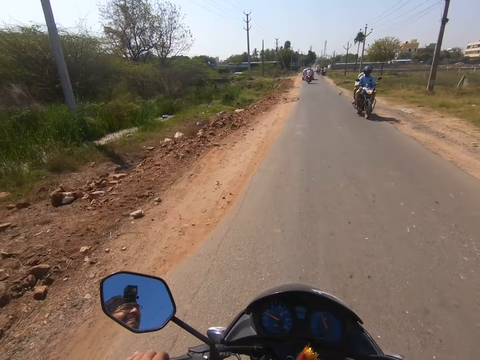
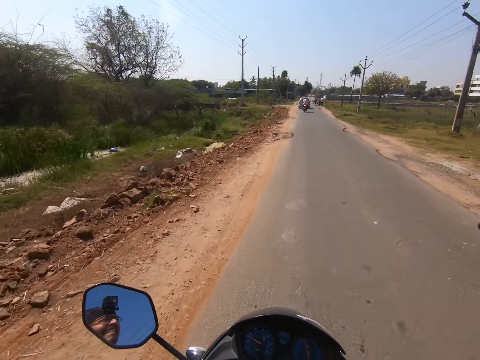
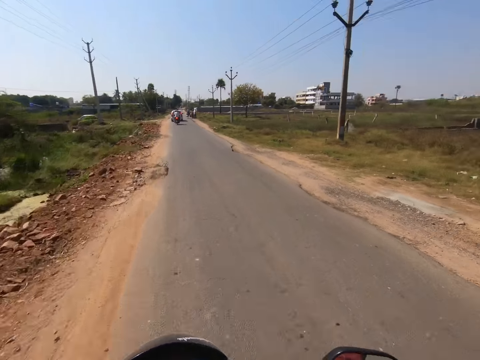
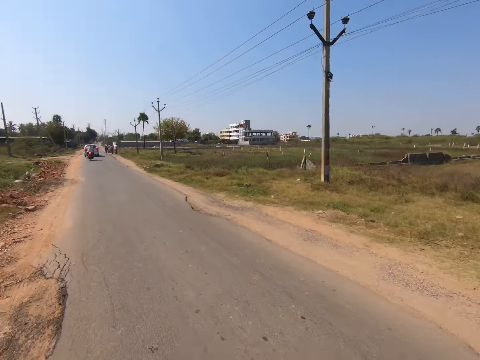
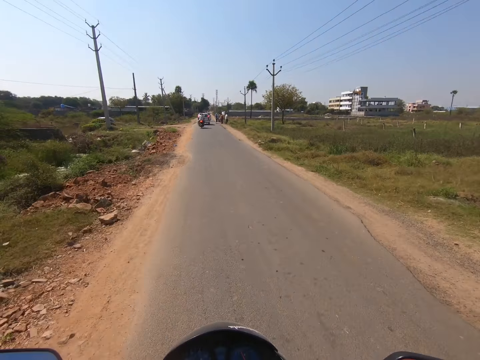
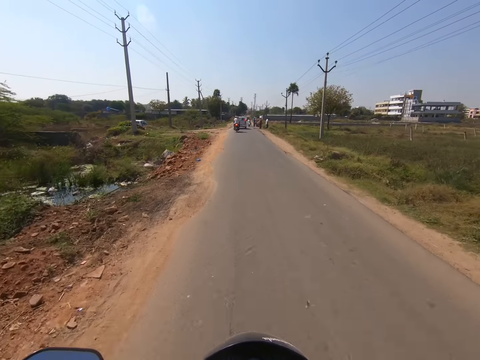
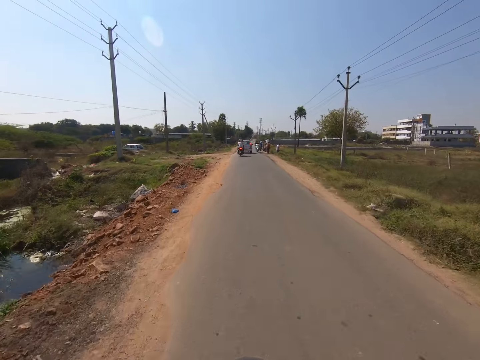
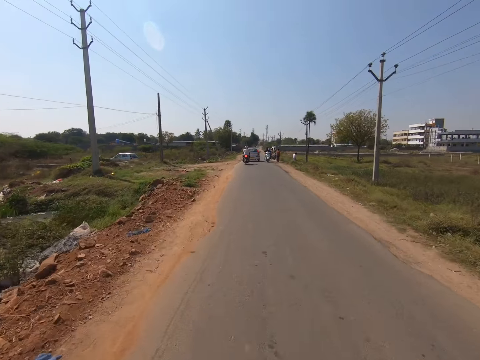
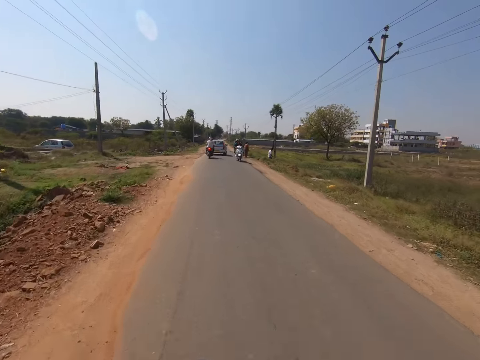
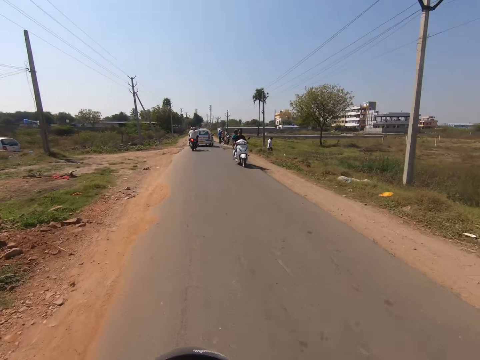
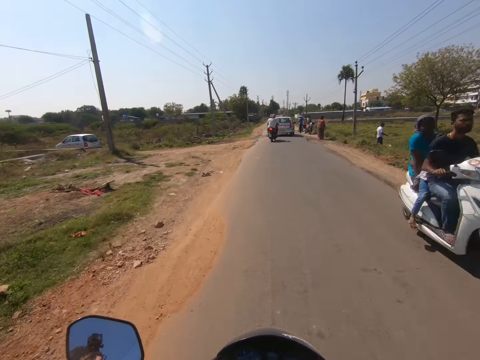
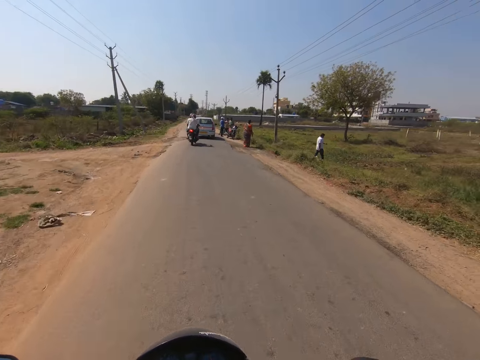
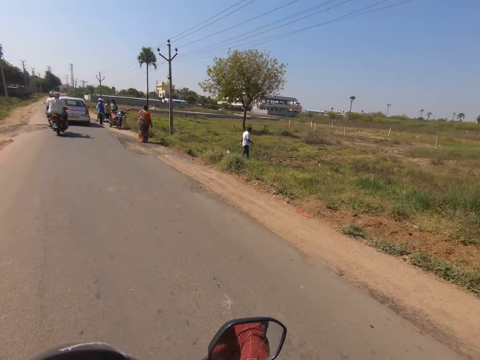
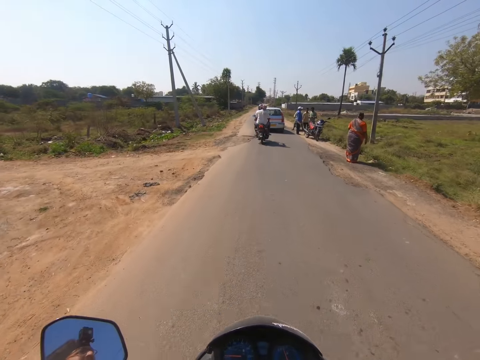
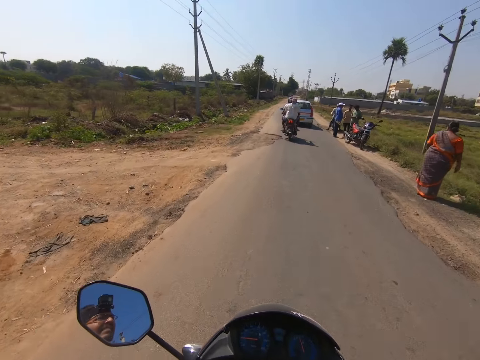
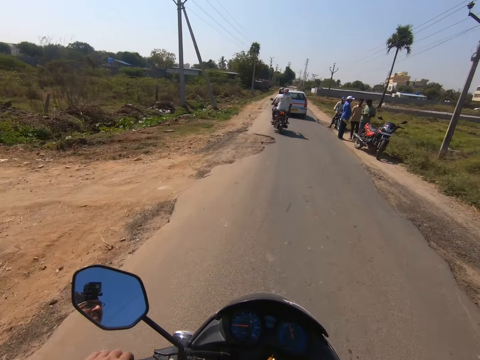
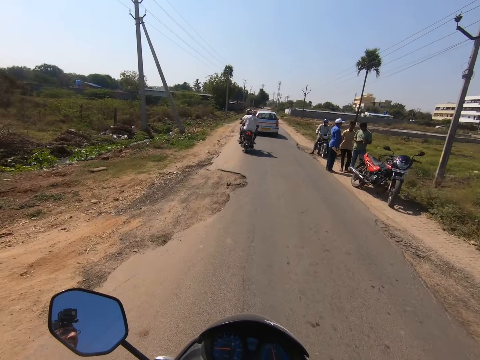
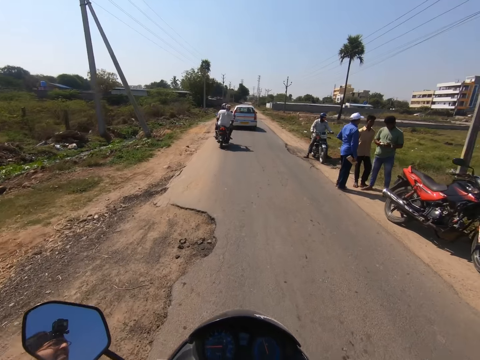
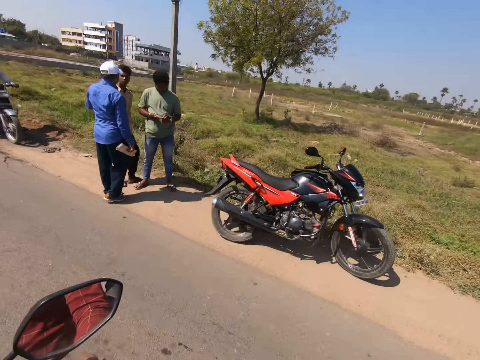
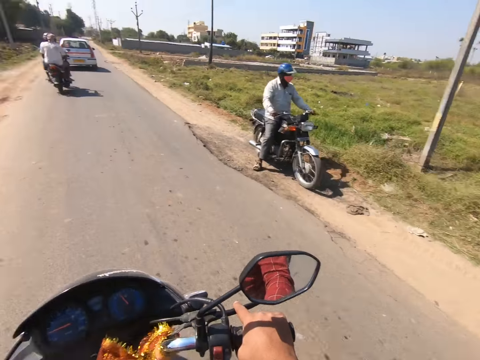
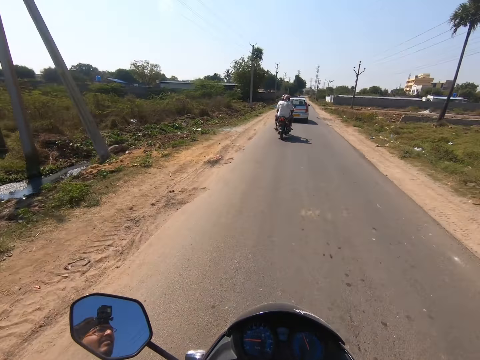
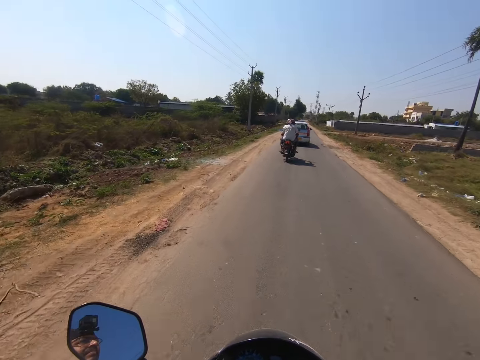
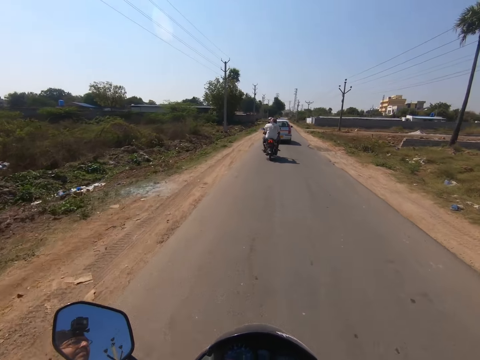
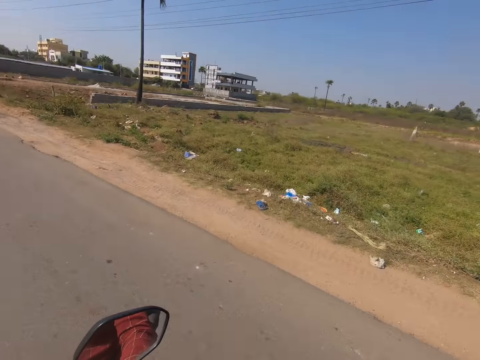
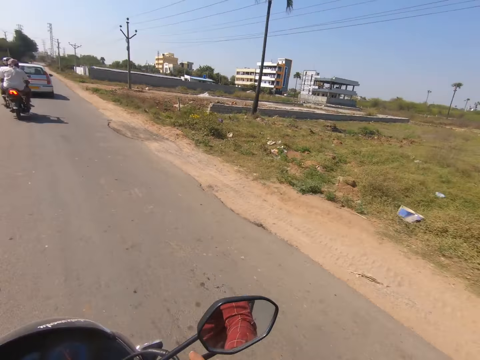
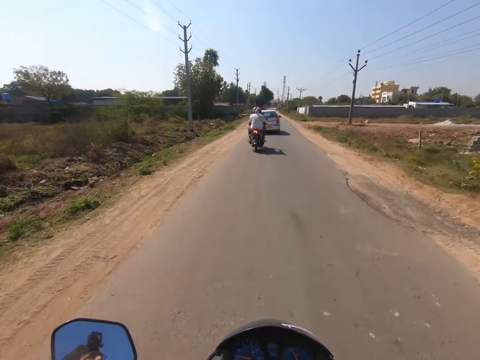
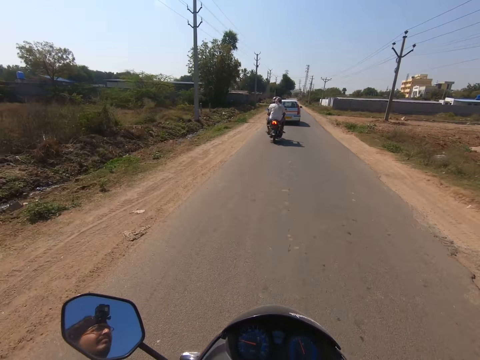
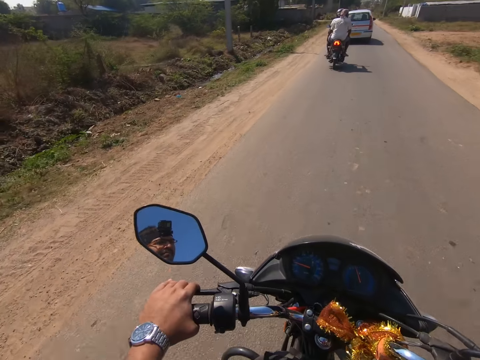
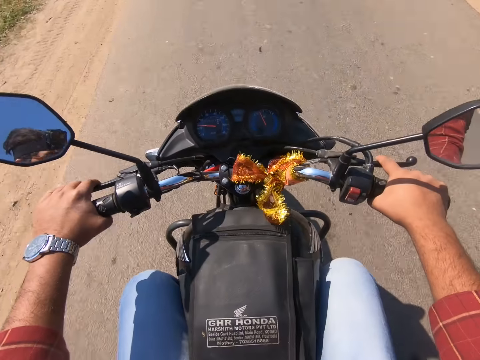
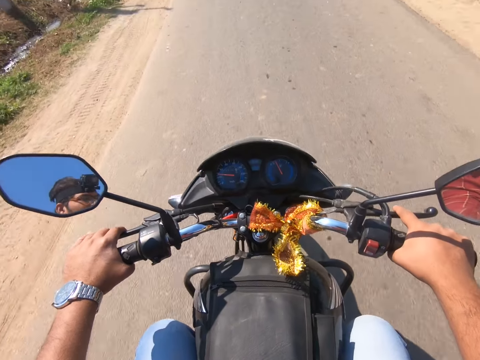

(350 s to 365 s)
The camera wearer passes a motorcycle on the road. They pass a motorcycle again.

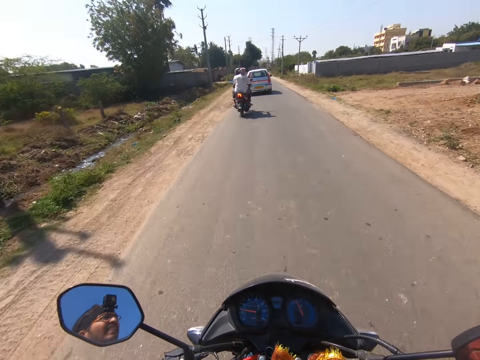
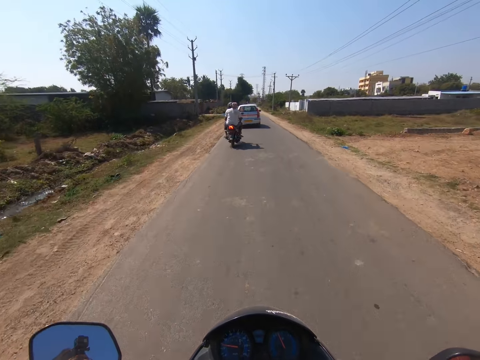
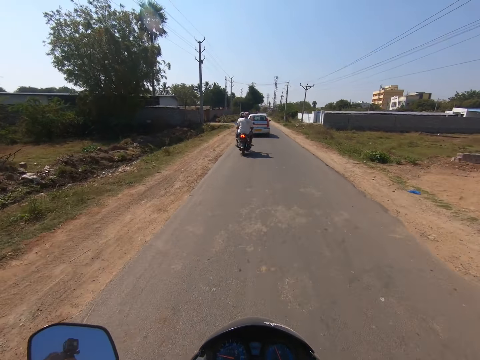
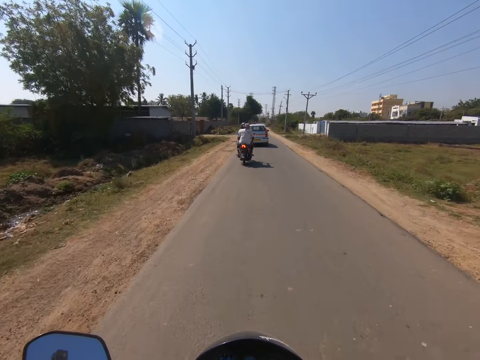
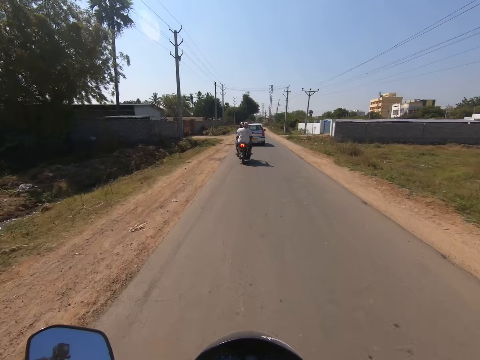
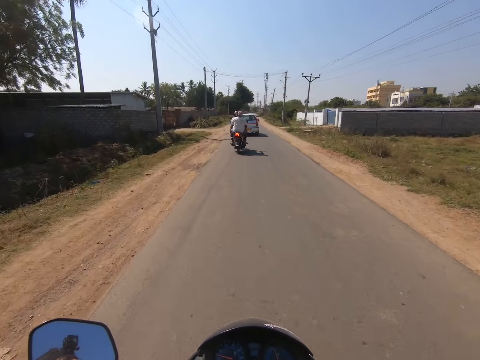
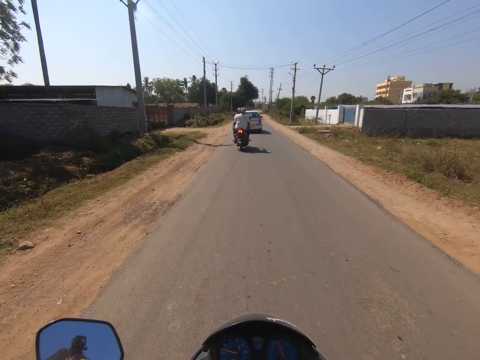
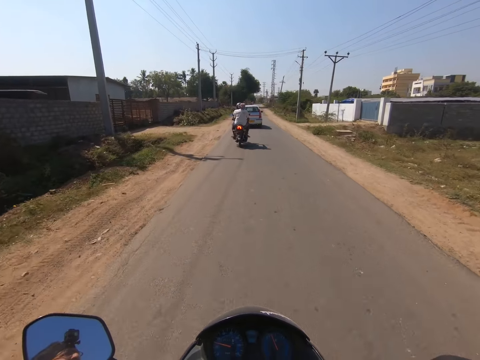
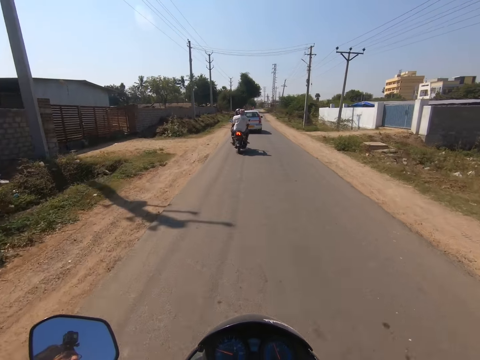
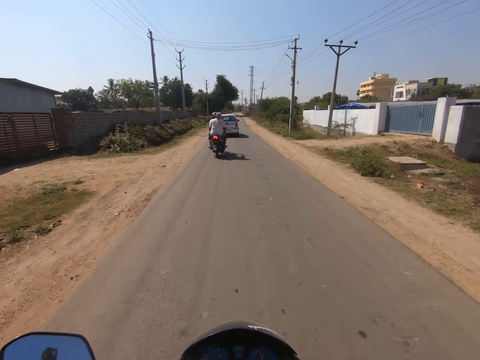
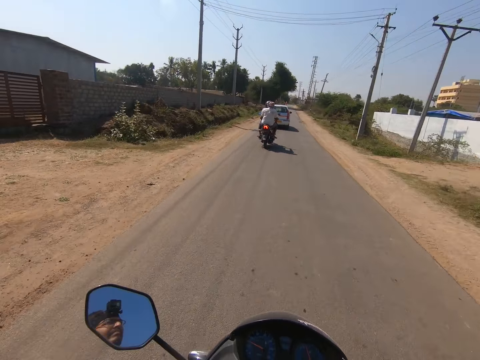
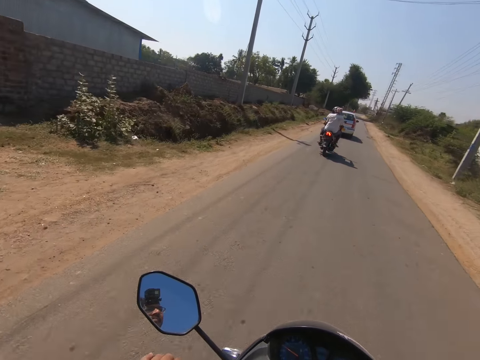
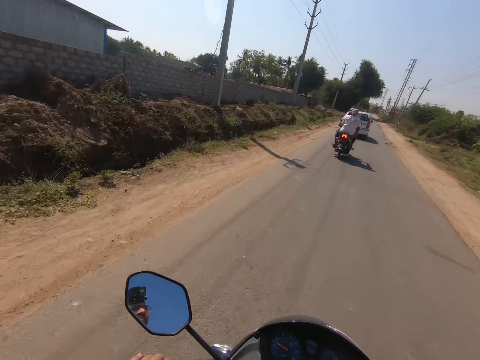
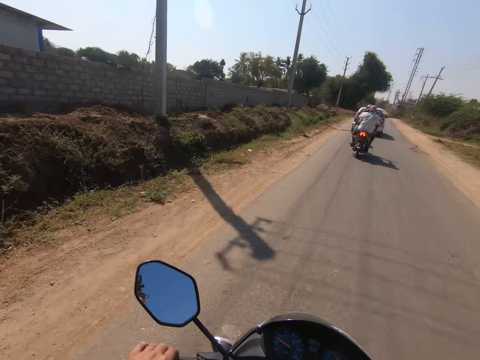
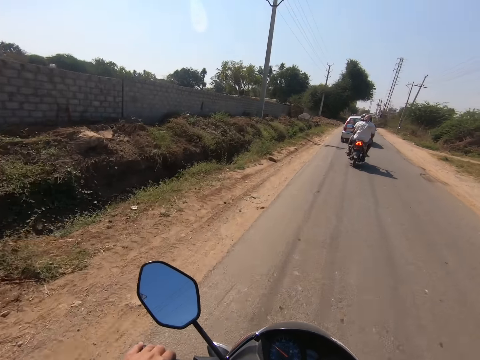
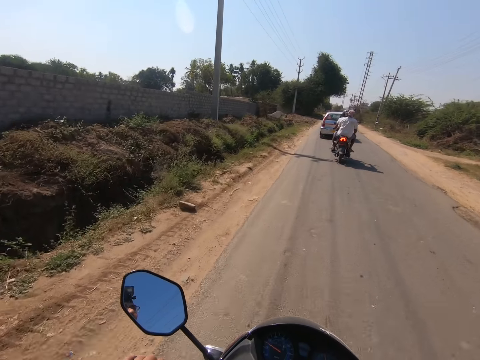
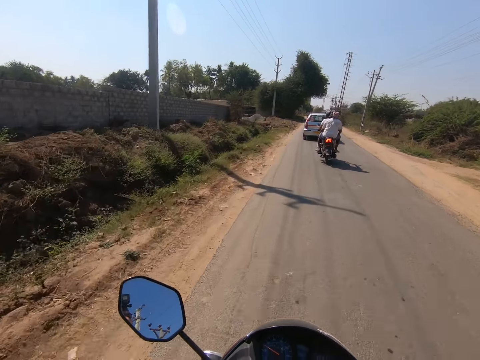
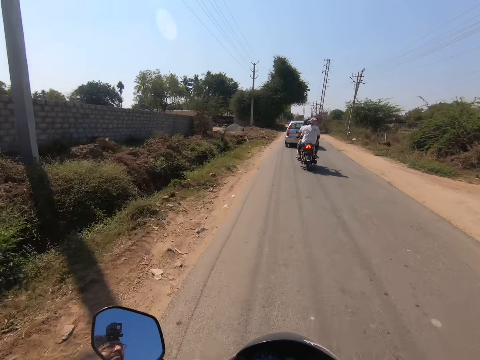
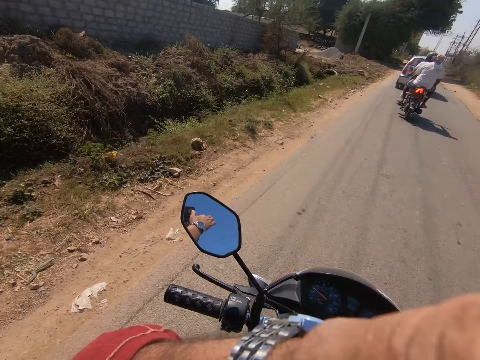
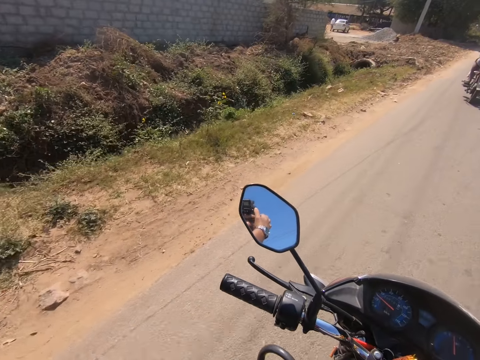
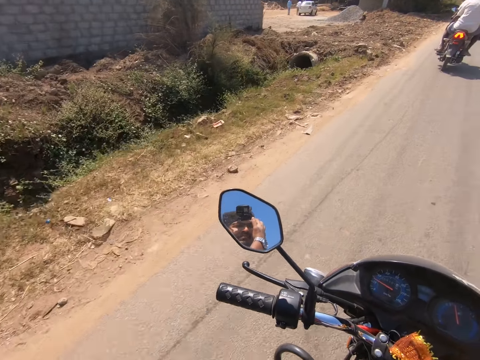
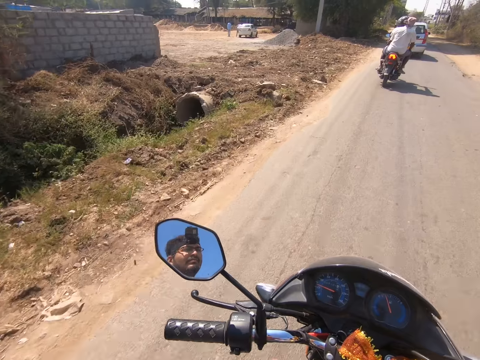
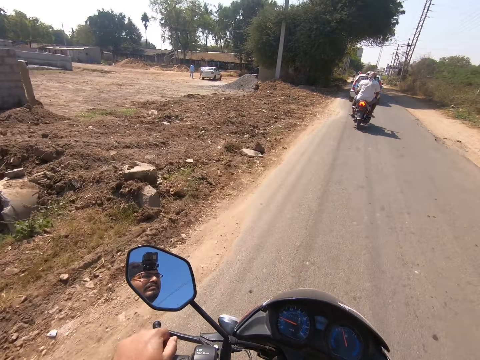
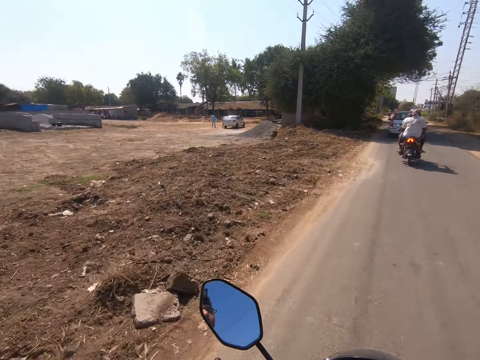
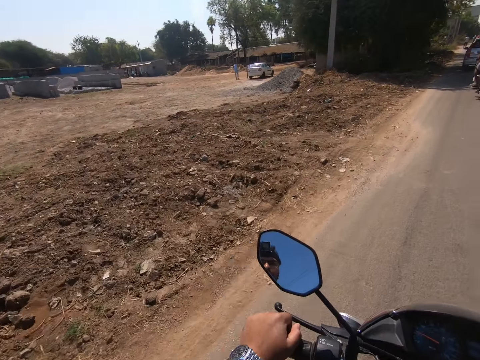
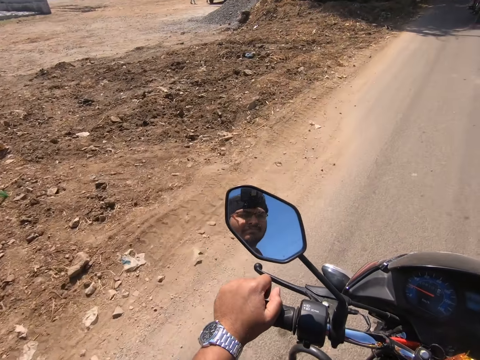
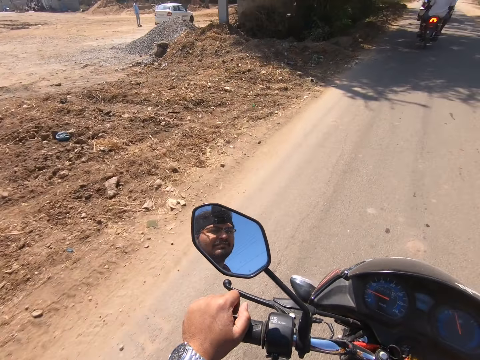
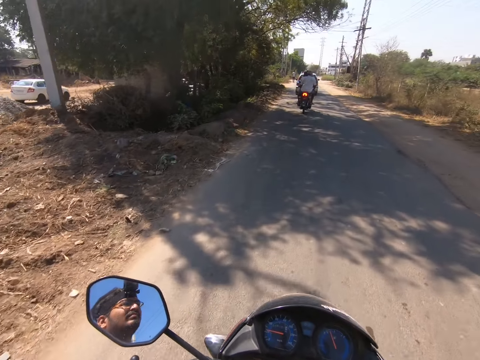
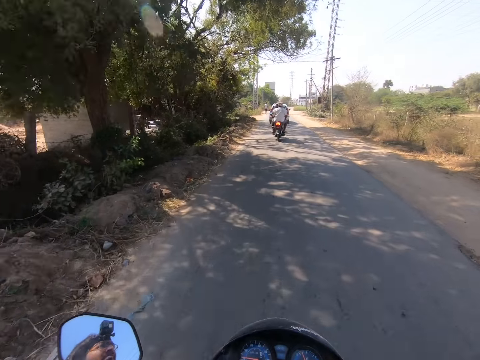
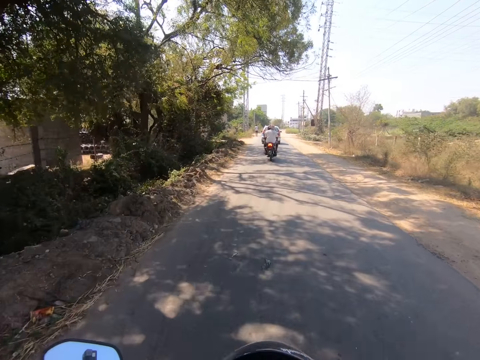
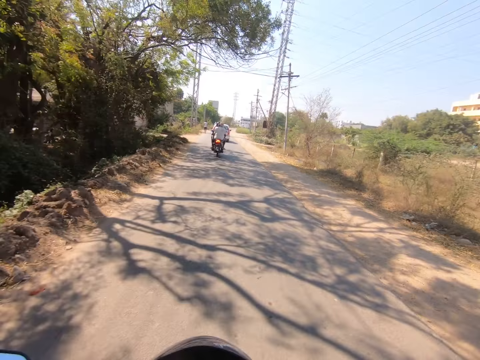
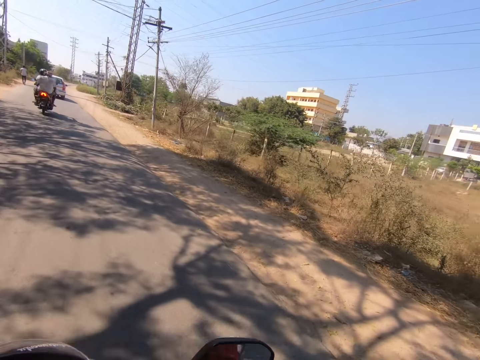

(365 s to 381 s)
The camera wearer touches his face with his left hand. He holds the handlebar of the bike with his left hand.
